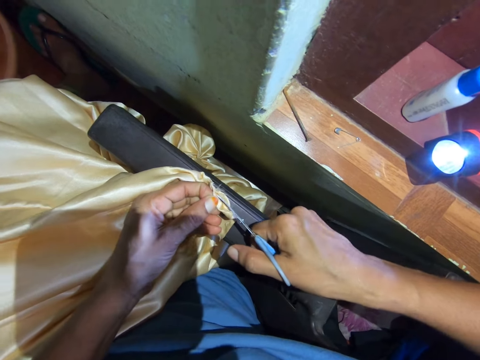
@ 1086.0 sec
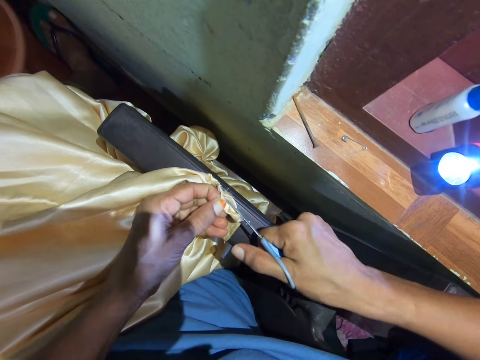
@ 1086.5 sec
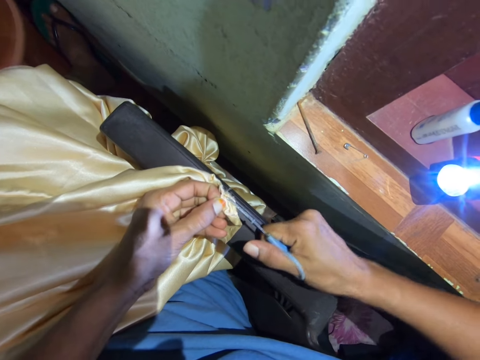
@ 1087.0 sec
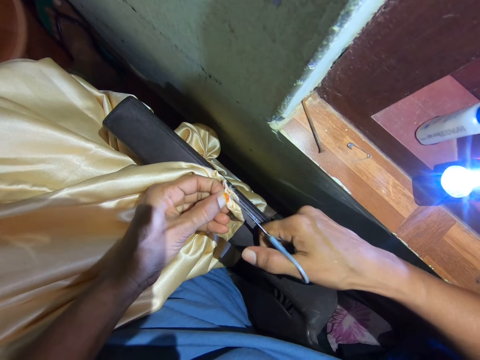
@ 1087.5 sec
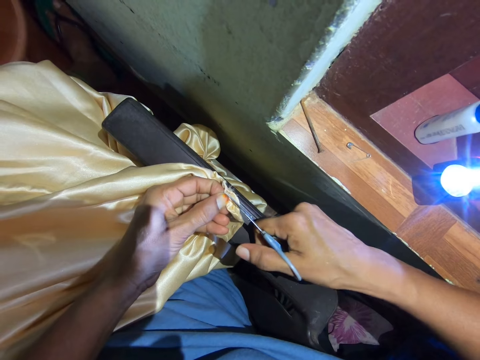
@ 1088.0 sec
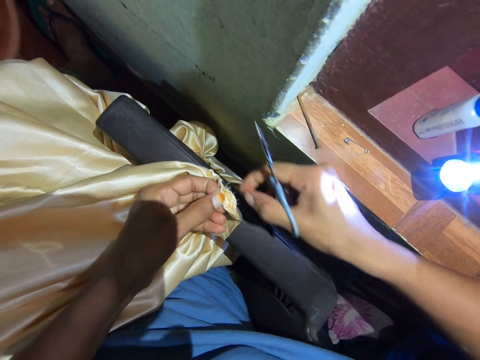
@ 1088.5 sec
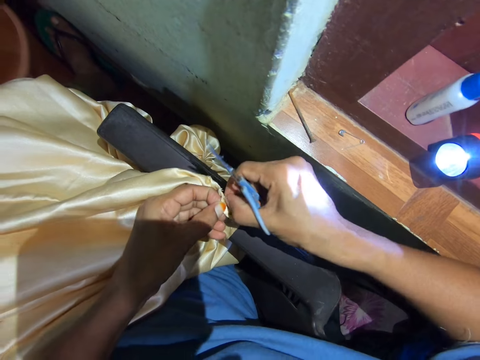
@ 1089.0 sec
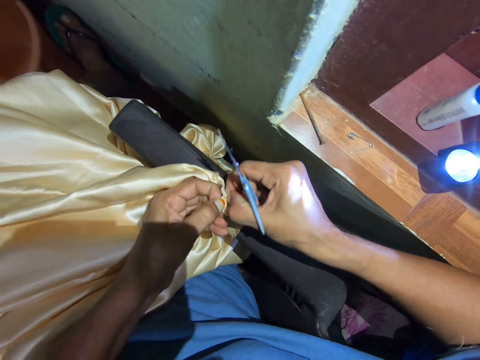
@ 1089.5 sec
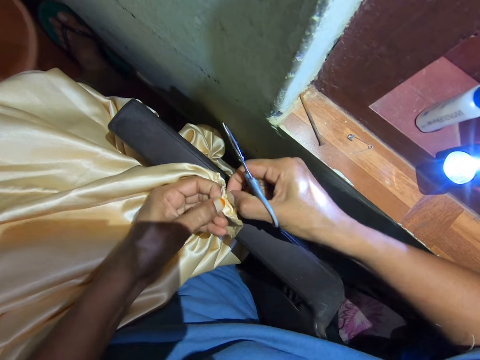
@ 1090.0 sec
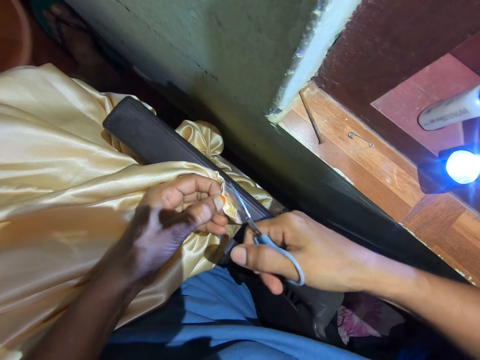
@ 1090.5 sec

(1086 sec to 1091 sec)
The camera wearer cuts through the thread. They cut a piece of cloth with scissors. They pull apart the cloth. They hold the cloth.

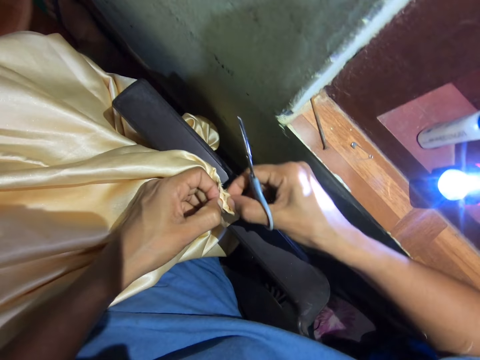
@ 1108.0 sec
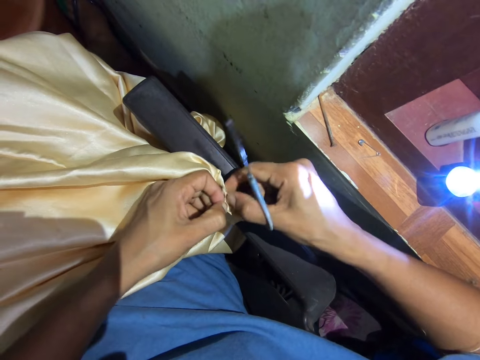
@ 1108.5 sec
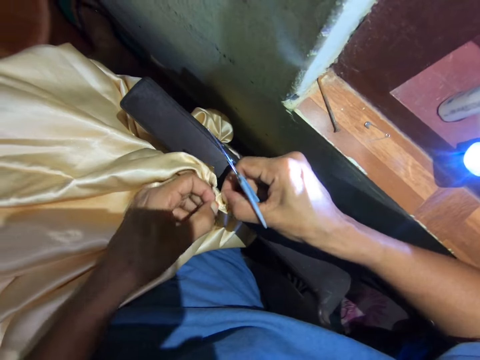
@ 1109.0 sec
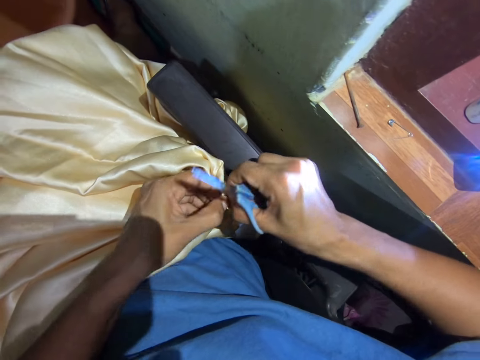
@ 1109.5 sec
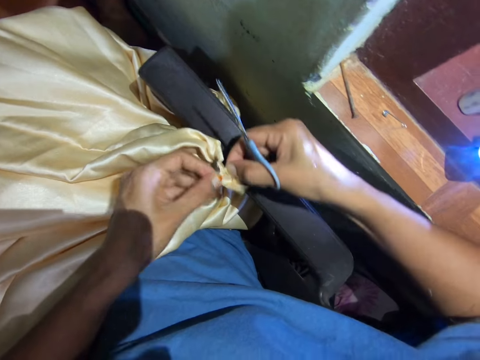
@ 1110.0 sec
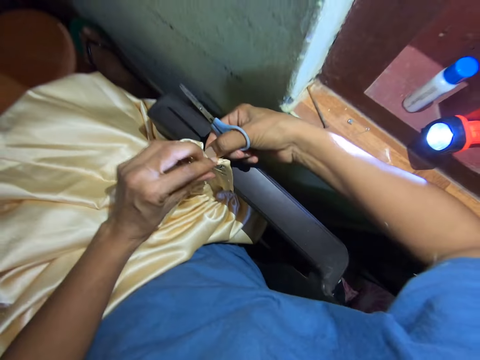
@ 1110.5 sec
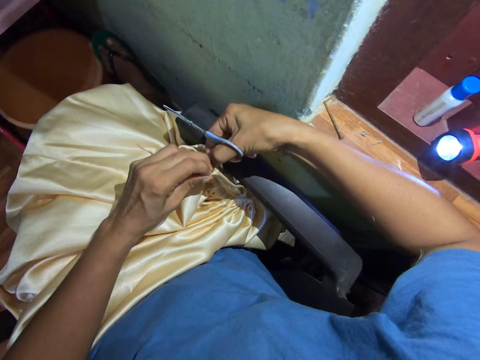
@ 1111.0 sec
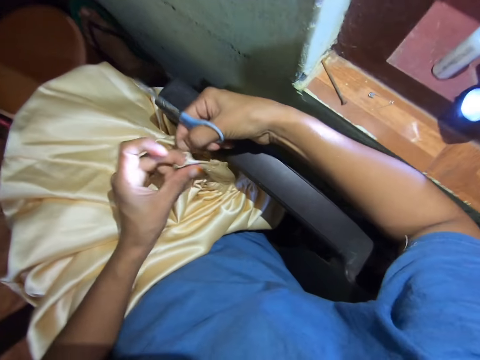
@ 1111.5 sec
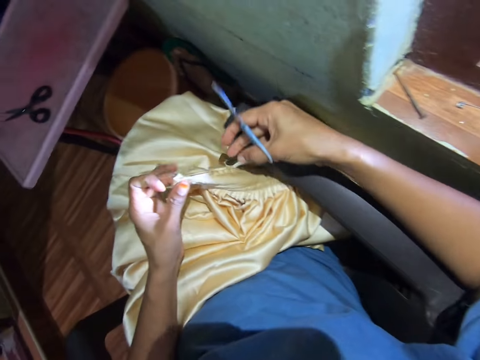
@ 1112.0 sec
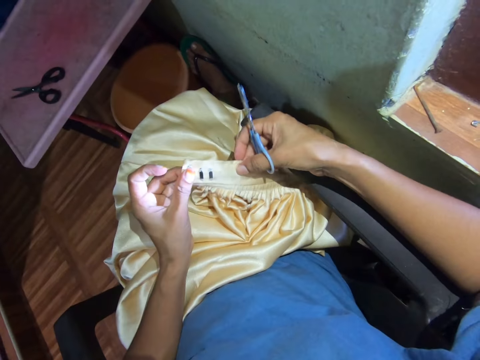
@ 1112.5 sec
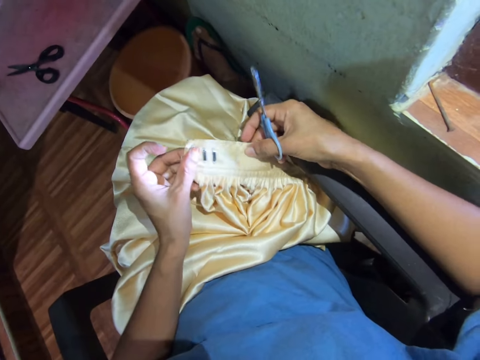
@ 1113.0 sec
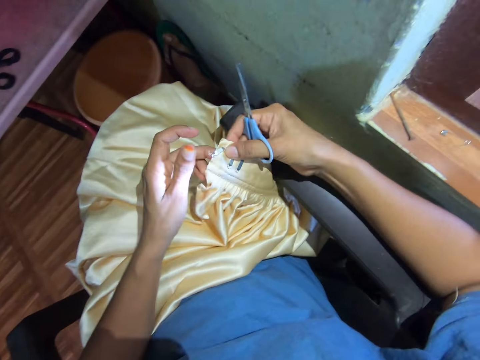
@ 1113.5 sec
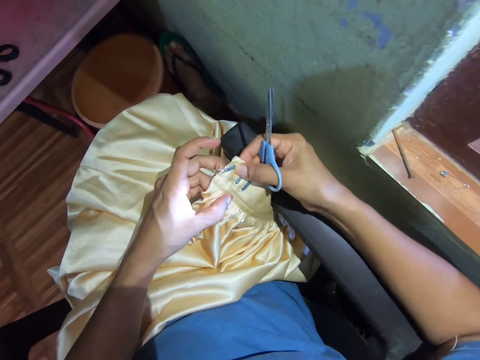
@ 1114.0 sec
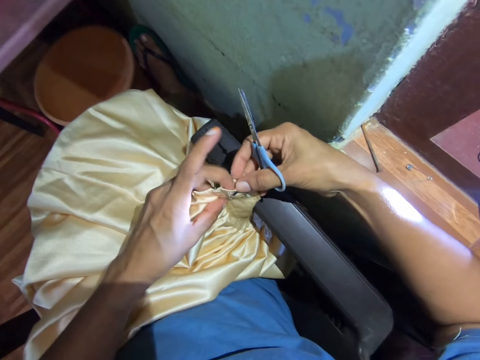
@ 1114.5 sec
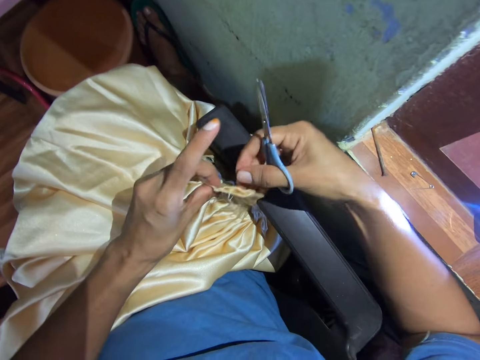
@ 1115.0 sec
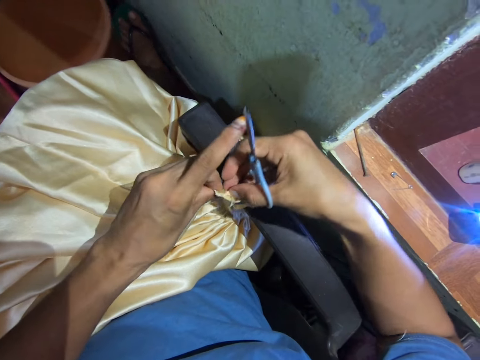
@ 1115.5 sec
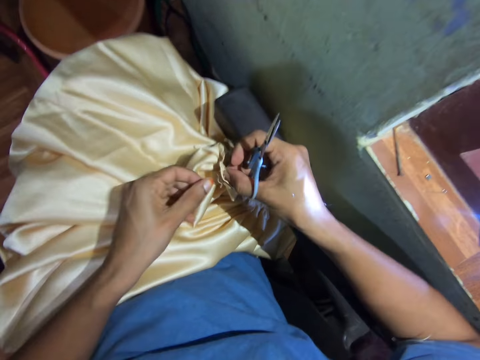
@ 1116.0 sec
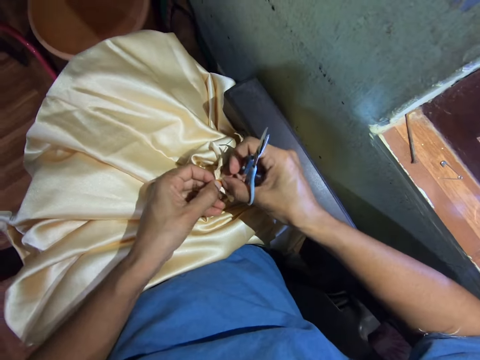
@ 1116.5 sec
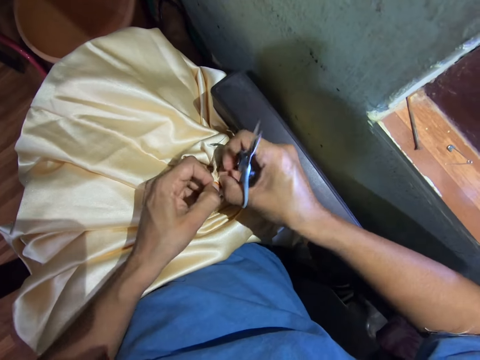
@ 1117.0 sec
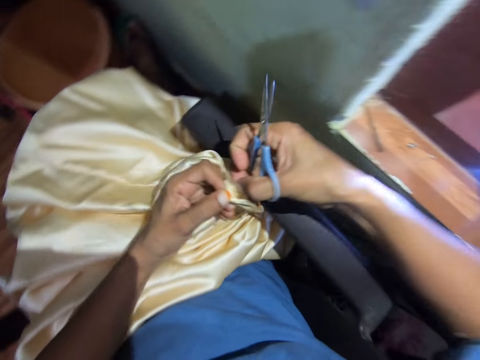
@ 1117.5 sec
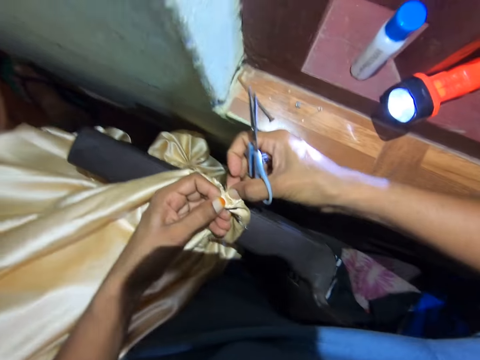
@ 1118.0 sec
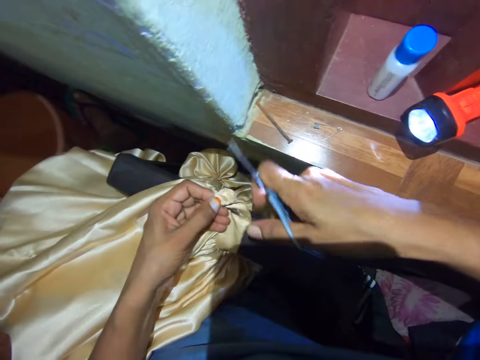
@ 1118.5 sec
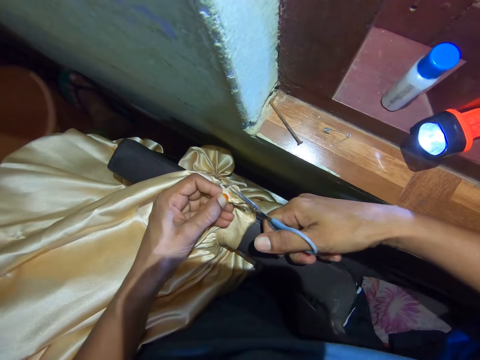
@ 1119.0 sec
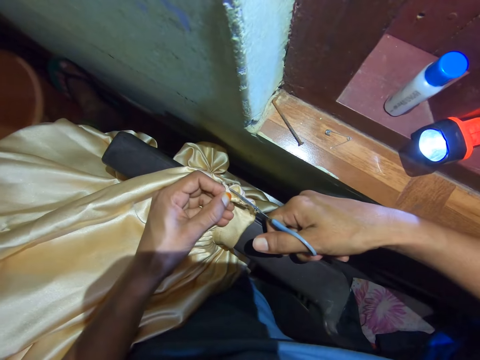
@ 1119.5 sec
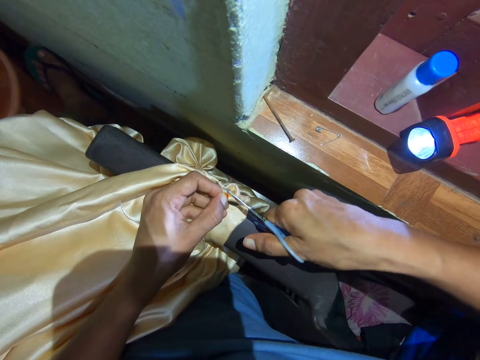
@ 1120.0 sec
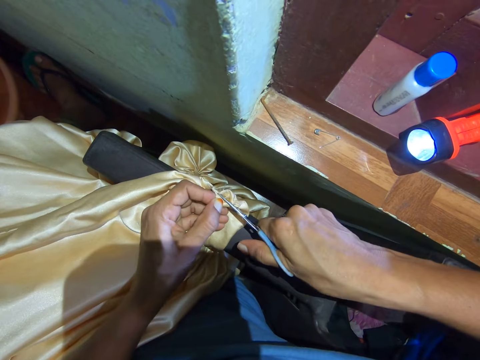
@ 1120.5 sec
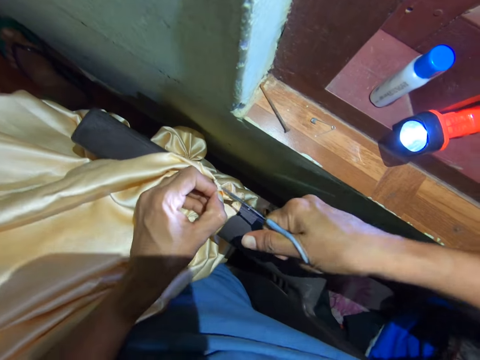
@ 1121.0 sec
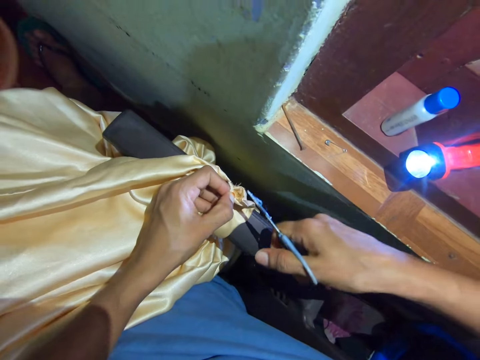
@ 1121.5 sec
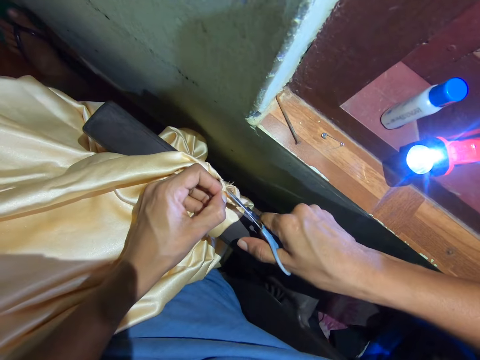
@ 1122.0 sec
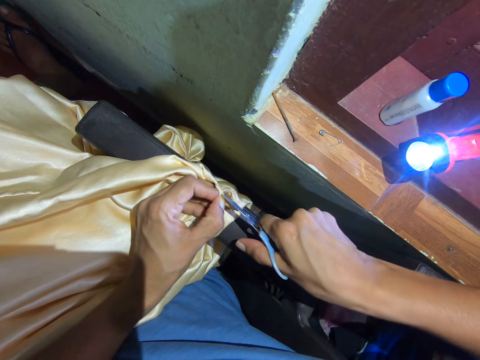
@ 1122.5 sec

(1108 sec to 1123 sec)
The camera wearer adjusts the fabric with her hands. She fixes the piece of cloth. She examines the fabric. She holds the piece of cloth. She adjusts the fabric with her hands. She adjusts the fabric with the scissors and cuts the piece of cloth.

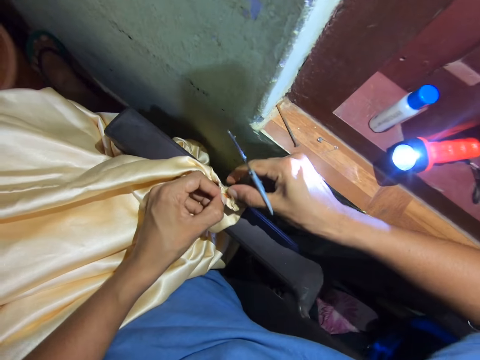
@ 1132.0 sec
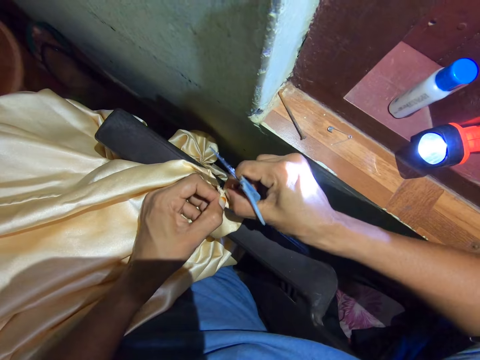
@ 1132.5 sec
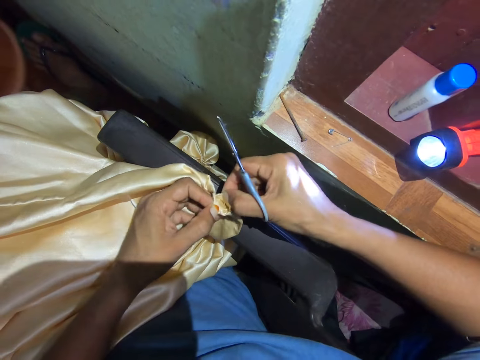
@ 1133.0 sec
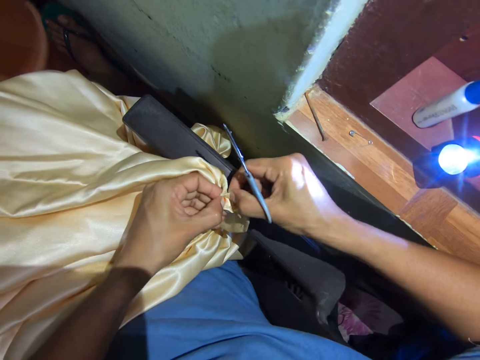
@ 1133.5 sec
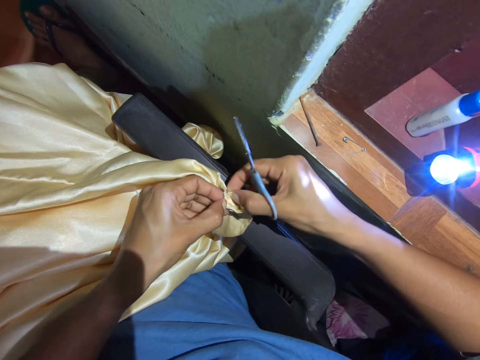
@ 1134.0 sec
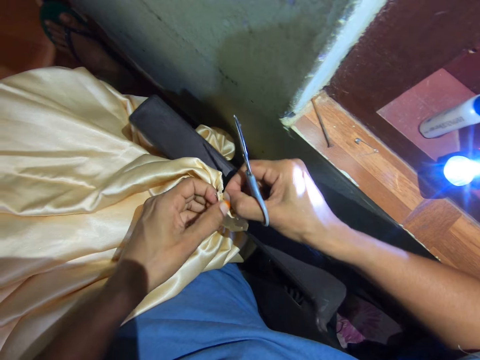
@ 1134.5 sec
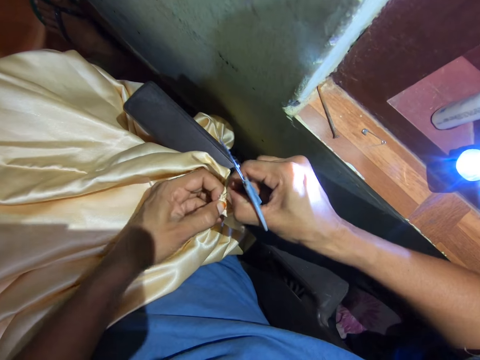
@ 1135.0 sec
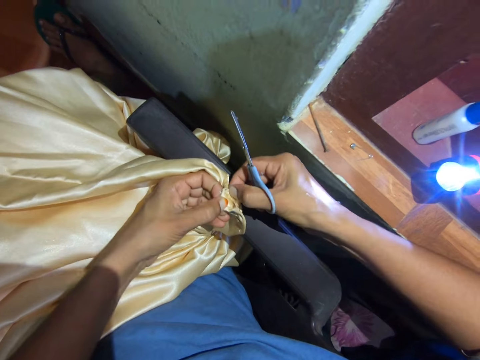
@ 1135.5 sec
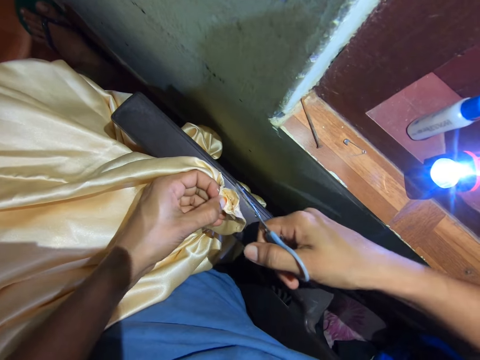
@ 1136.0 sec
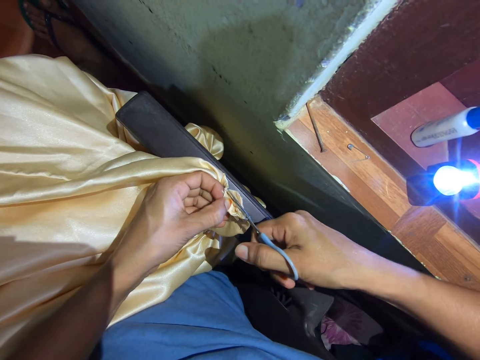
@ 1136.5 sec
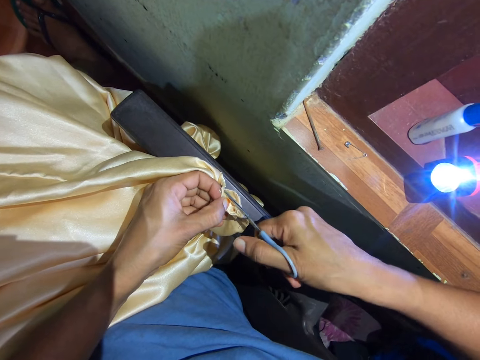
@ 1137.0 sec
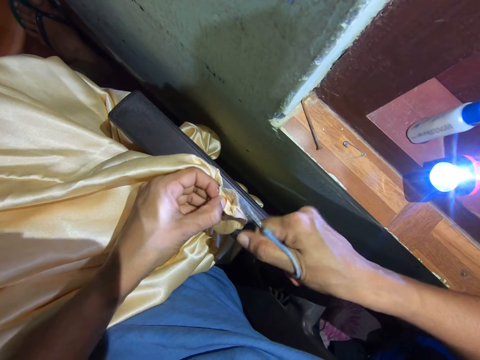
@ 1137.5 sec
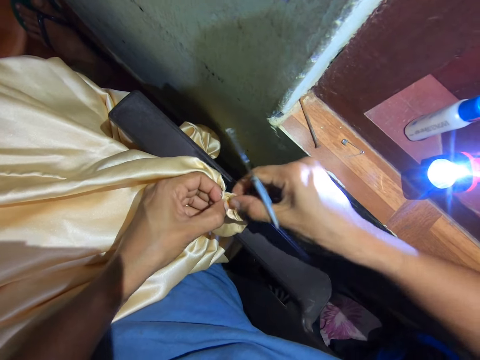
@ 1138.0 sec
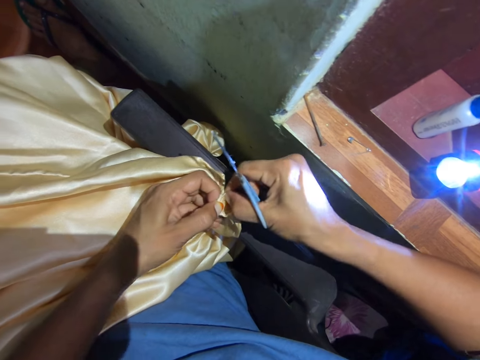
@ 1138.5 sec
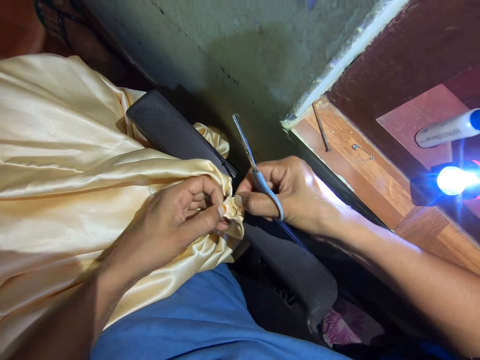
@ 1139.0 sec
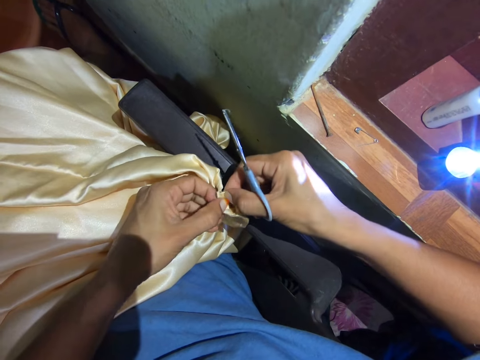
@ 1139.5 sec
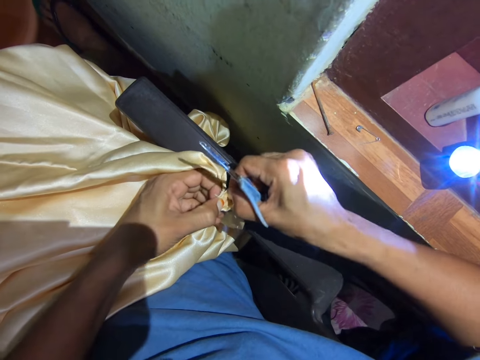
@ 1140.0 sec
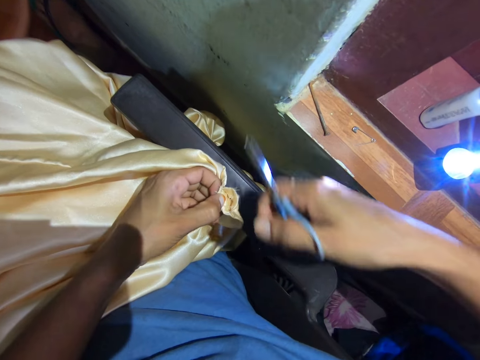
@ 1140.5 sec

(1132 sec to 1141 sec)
The camera wearer adjusts the fabric with her hands. She fixes the piece of cloth.
